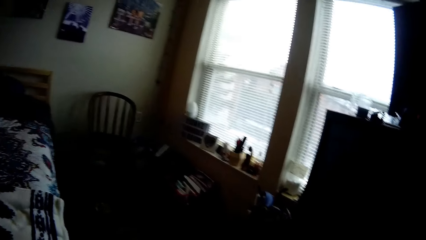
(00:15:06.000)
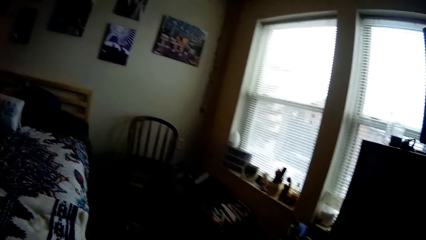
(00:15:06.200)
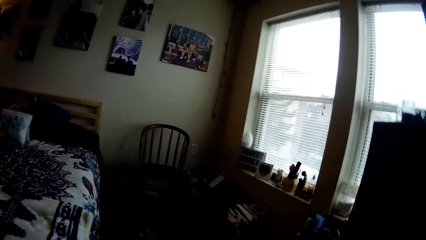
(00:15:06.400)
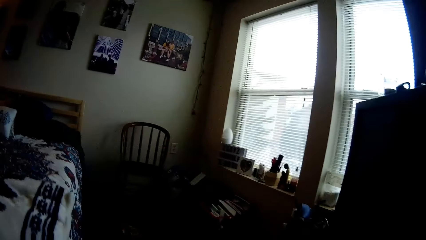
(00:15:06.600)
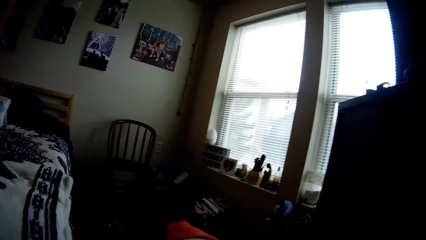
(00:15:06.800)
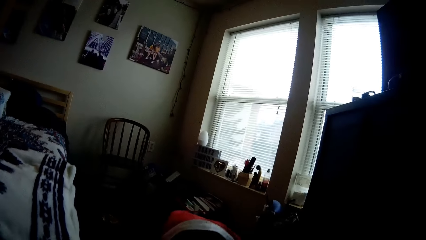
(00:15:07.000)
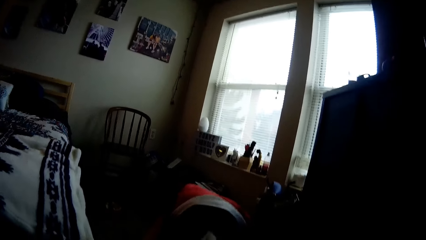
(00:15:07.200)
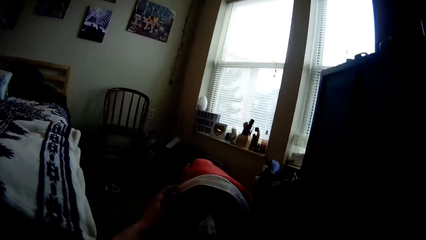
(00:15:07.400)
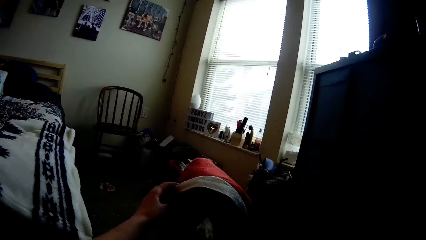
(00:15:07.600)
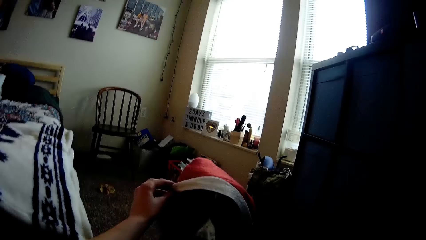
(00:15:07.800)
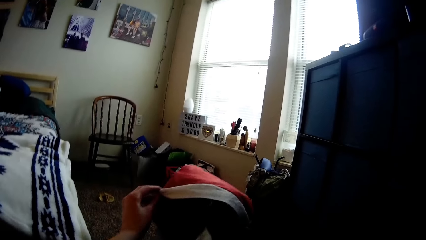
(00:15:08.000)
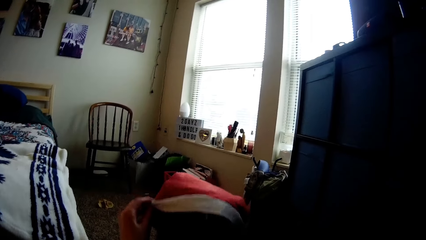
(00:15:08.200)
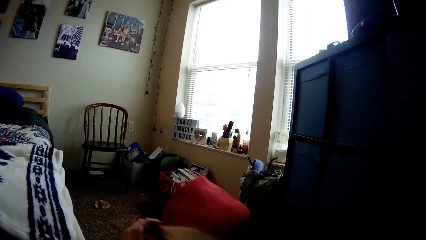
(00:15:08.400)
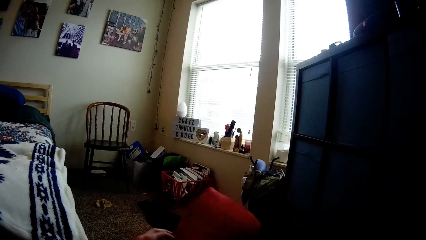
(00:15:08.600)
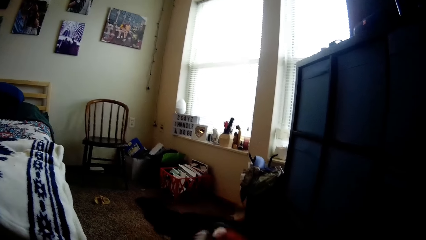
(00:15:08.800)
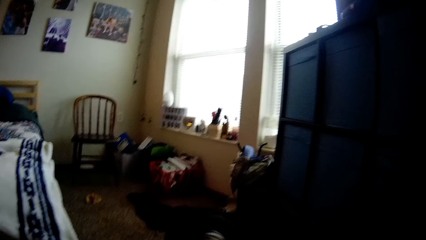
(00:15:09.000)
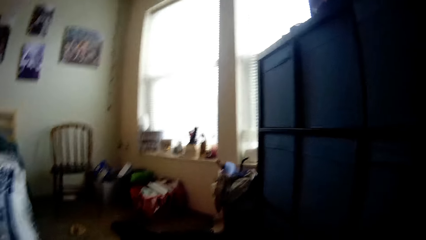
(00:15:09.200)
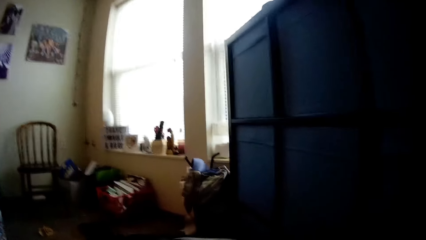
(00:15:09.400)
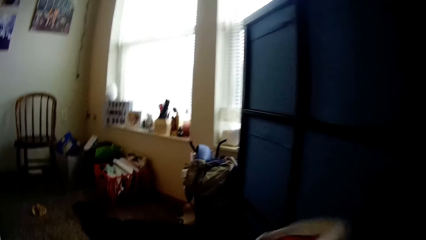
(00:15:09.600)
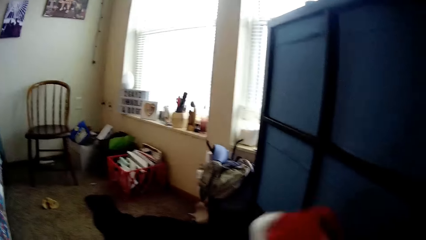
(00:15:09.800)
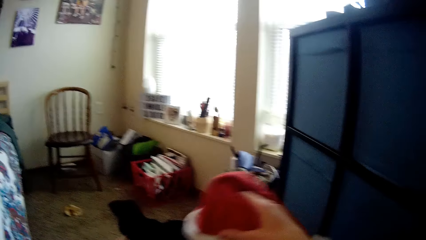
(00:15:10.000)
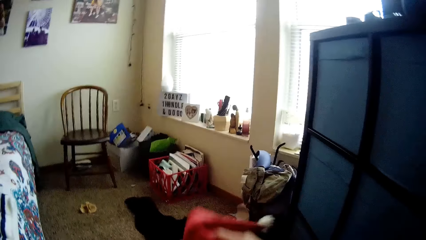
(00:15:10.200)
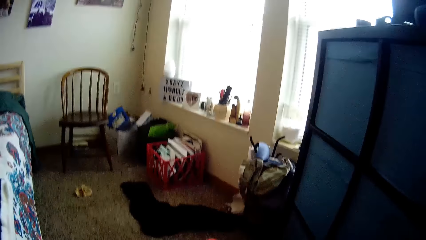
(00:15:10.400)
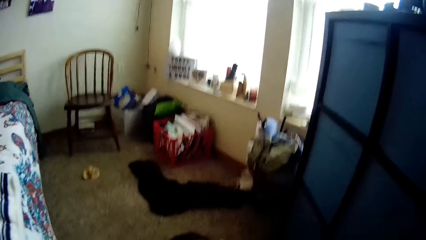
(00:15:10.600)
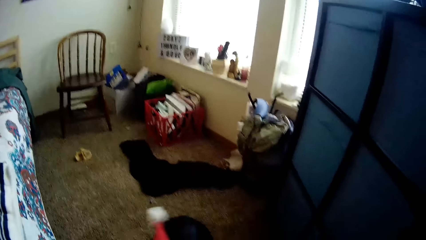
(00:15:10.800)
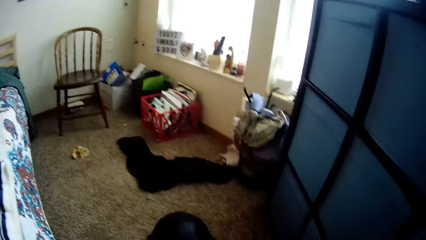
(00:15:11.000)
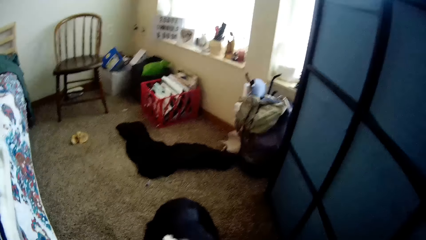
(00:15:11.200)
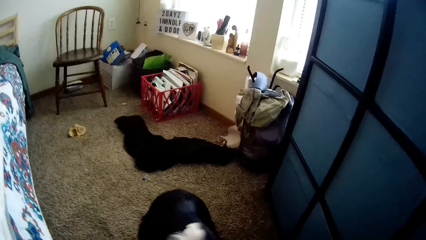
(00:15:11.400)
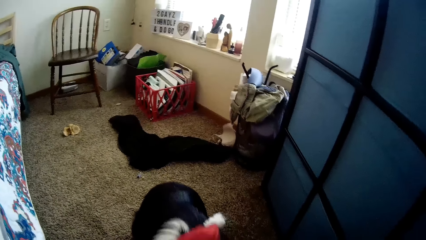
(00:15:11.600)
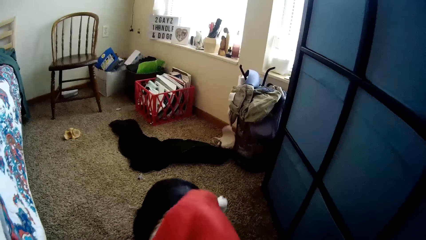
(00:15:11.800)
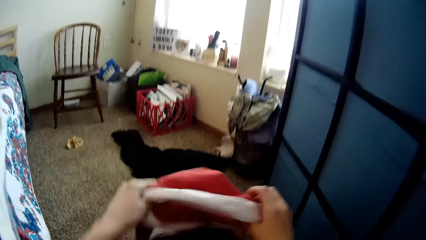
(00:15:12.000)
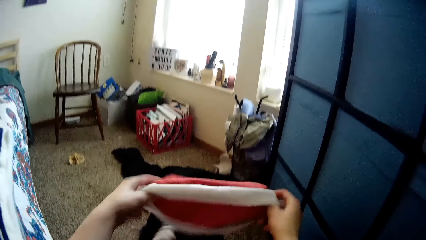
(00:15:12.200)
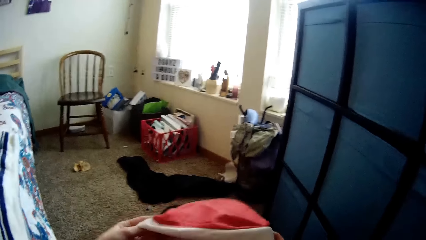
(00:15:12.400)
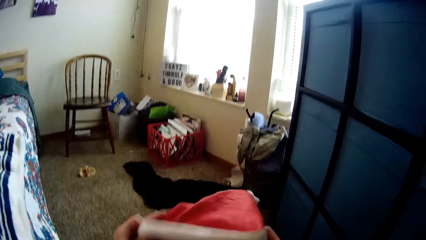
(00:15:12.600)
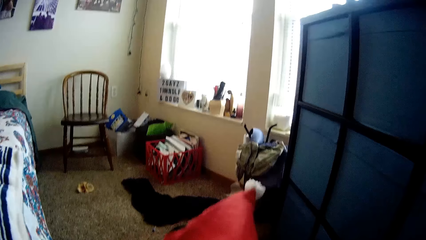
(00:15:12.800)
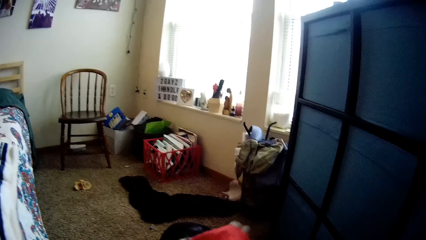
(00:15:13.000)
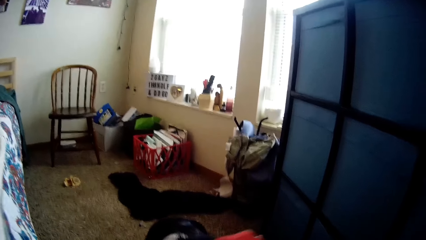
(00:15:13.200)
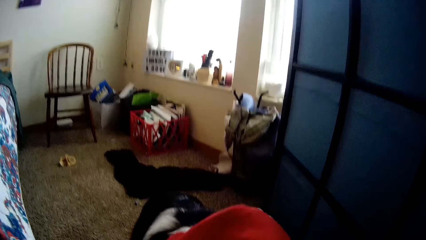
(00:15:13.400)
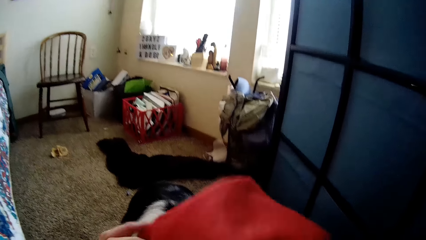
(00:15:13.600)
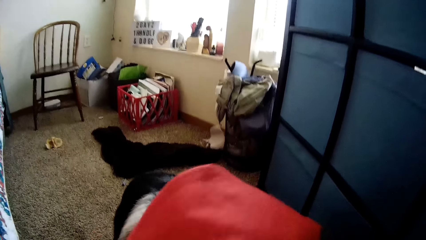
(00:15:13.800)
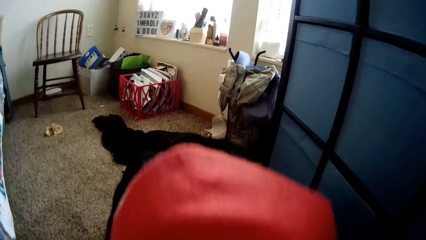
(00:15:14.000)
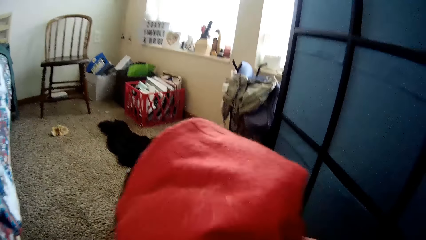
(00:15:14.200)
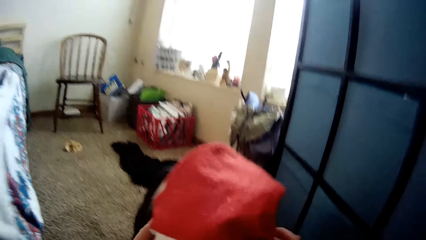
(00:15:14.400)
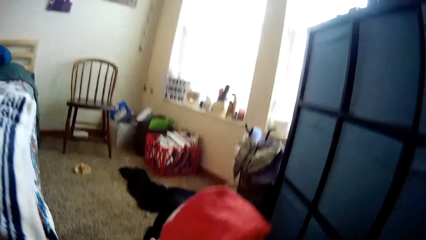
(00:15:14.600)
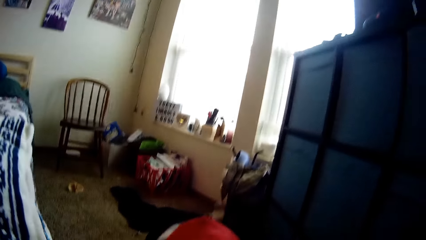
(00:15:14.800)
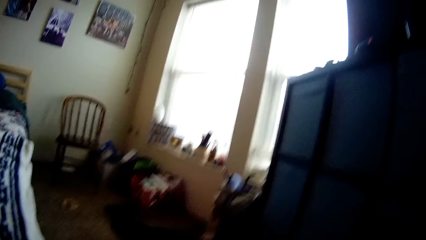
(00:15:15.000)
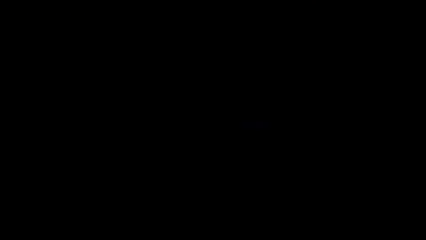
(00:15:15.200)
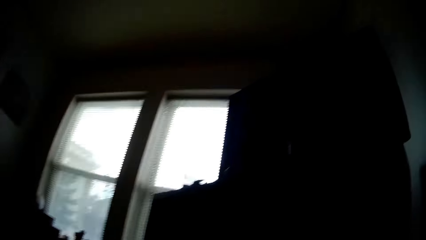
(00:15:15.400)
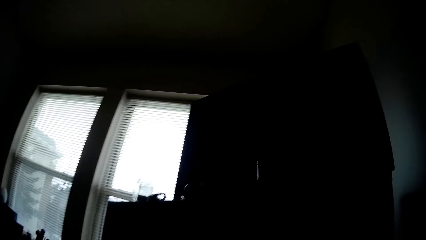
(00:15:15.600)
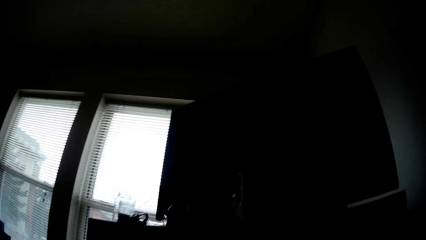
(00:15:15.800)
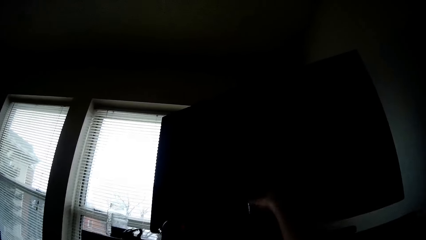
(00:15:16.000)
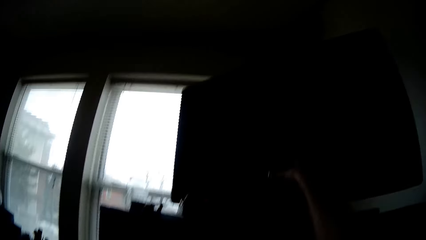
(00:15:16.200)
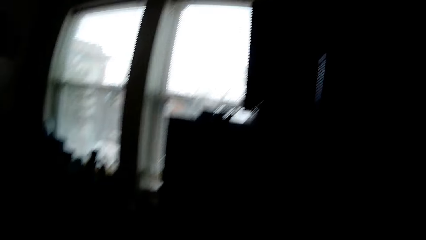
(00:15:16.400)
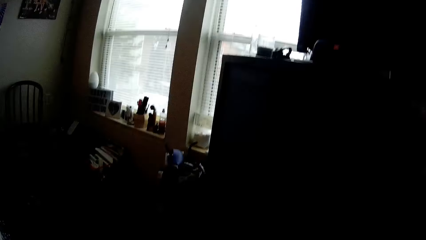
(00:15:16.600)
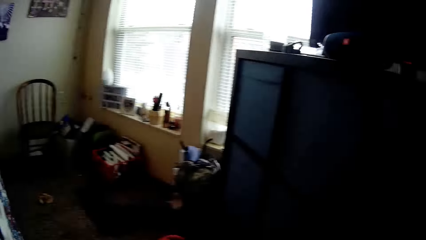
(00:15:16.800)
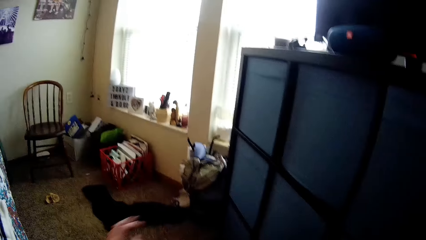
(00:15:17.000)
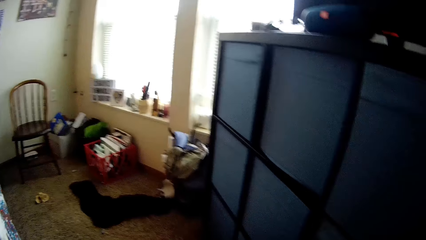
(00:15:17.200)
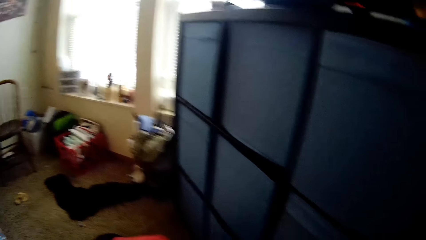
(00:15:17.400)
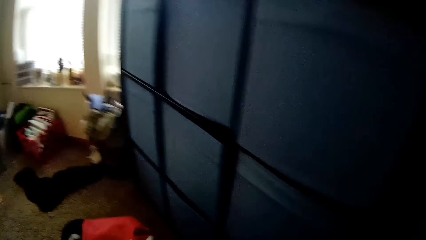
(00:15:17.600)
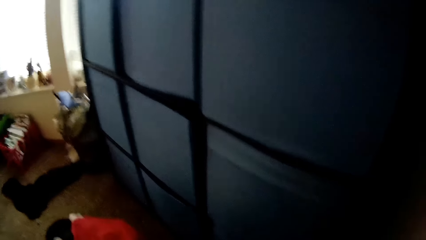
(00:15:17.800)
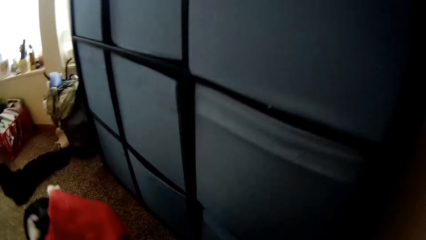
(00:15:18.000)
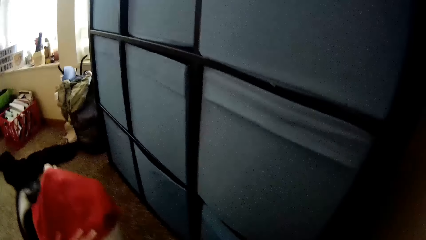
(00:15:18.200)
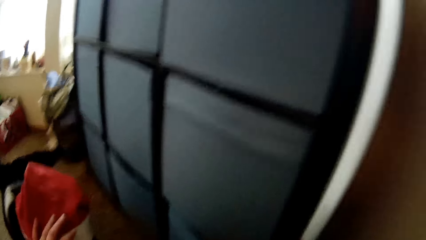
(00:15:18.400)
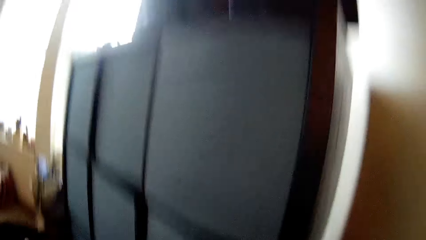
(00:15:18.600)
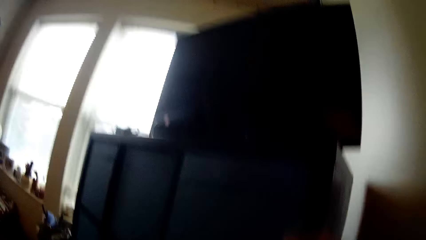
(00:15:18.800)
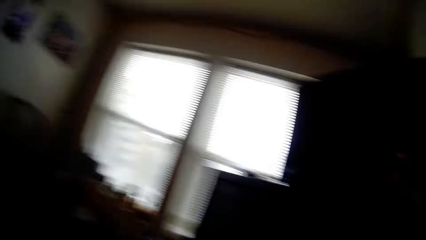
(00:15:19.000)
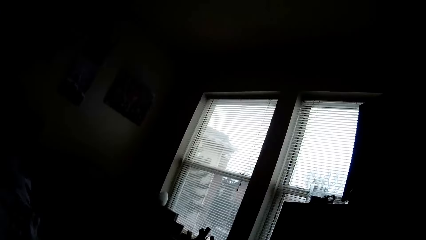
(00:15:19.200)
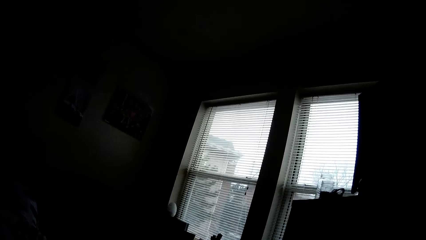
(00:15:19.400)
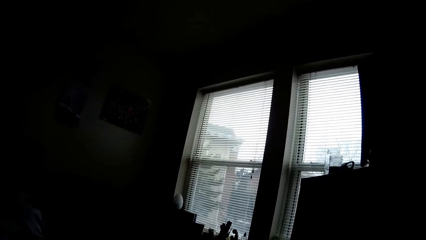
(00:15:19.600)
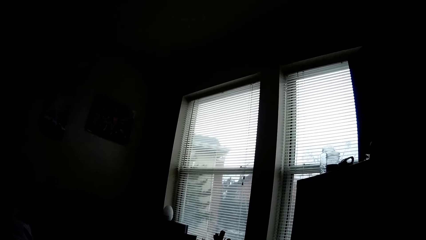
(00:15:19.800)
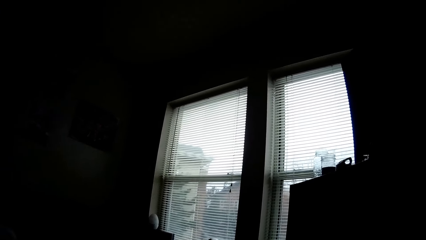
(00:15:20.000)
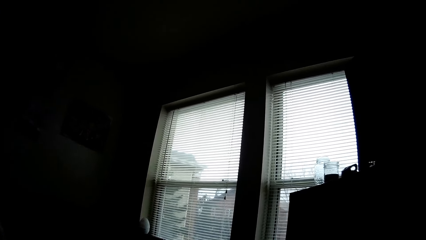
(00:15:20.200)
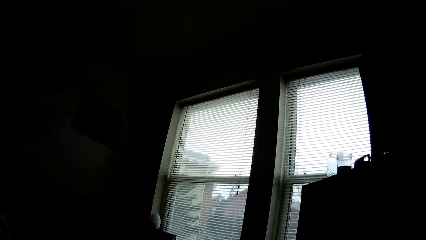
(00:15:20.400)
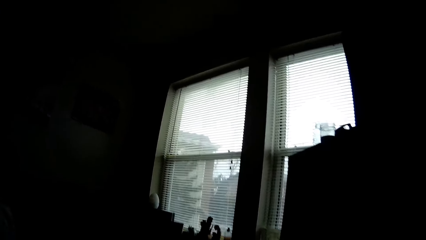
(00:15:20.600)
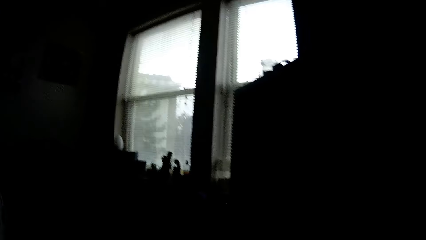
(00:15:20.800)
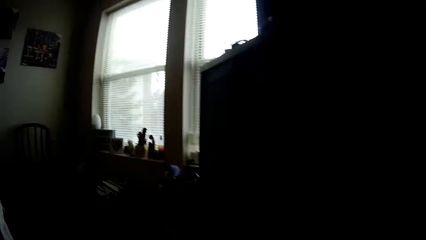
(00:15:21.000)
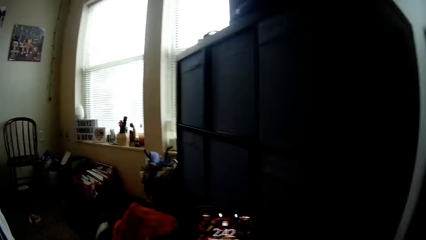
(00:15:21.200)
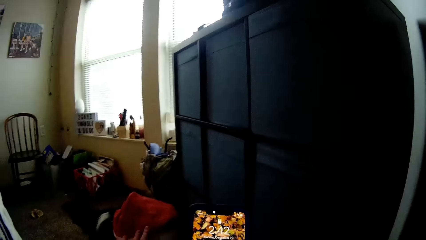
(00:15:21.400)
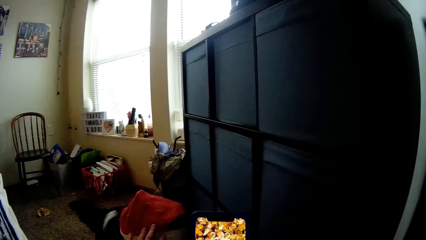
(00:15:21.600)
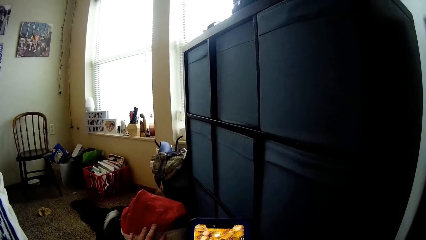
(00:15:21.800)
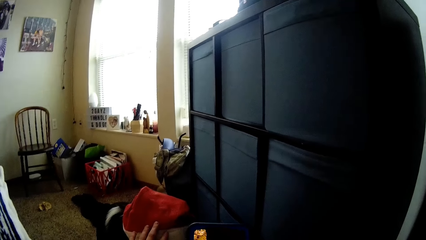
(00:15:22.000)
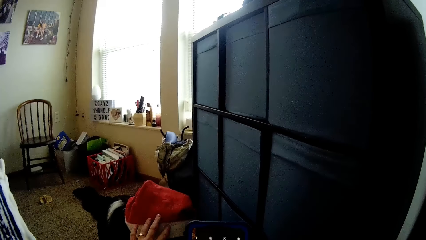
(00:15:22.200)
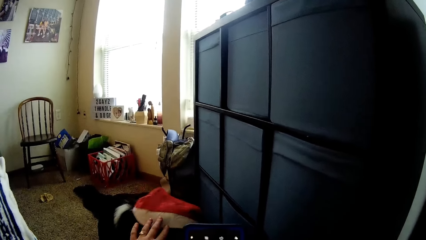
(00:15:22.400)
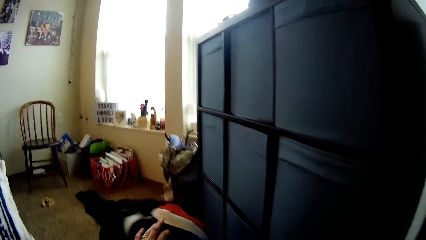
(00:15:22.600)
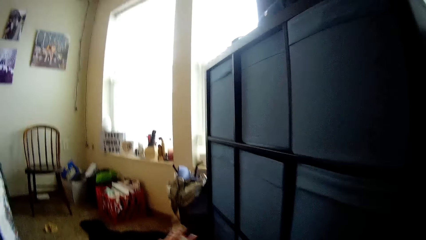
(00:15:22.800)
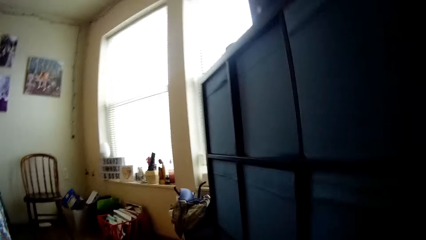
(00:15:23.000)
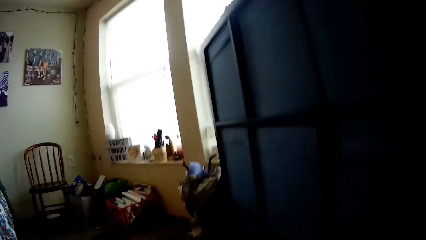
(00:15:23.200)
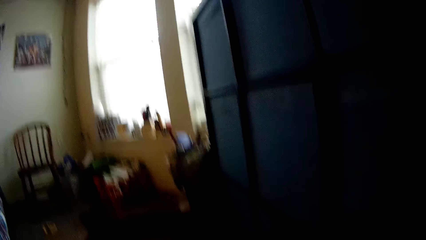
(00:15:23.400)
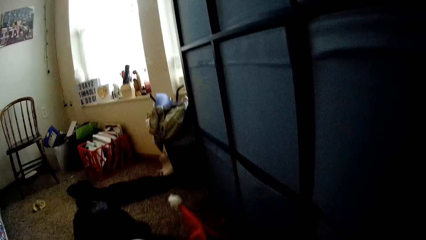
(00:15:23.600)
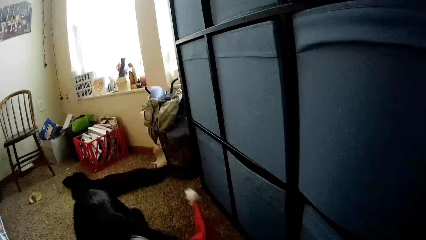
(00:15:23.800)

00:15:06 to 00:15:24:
The camera wearer plays with the dog. He picks a cup from a television shelf with his right hand. He picks a smartphone from the television shelf with his right hand. He looks around the room. He holds the Christmas cap on the dog's head with his left hand. He lifts the phone. He presses the smartphone with his right hand.
